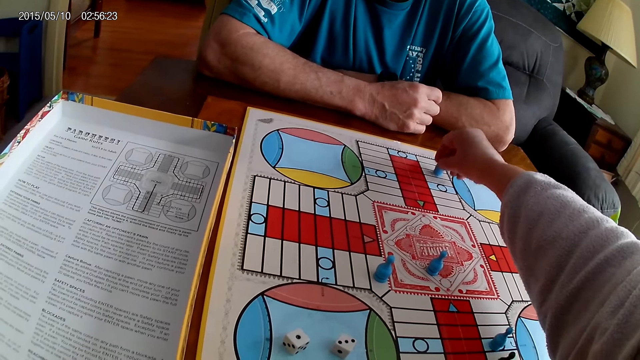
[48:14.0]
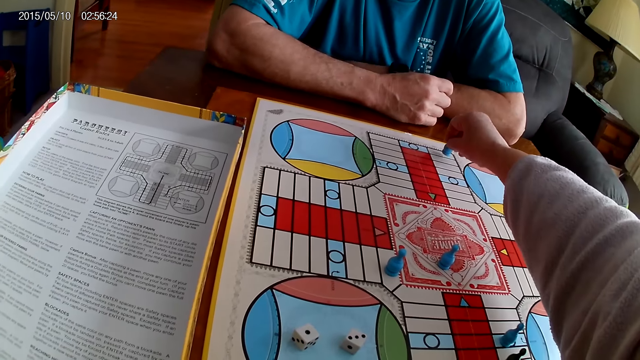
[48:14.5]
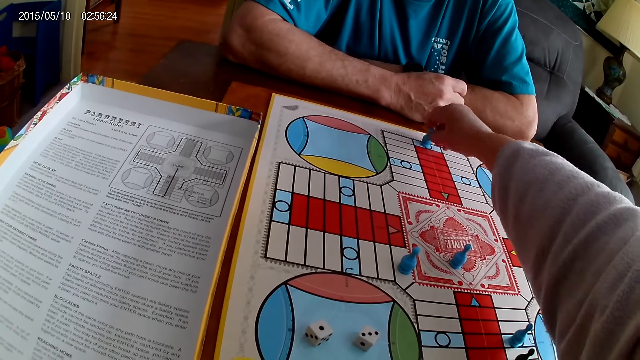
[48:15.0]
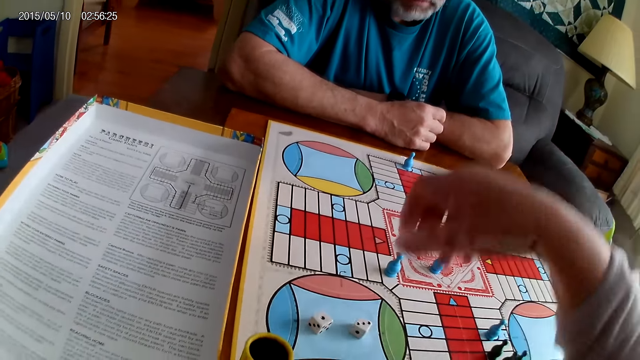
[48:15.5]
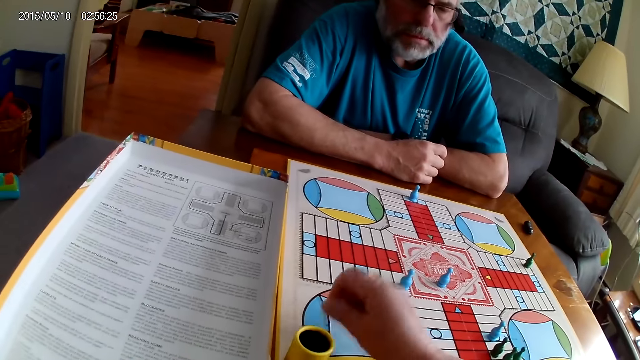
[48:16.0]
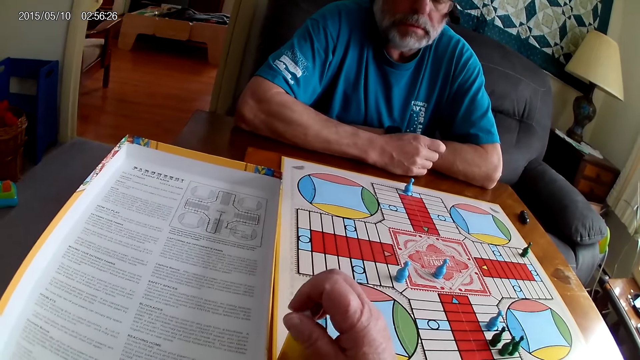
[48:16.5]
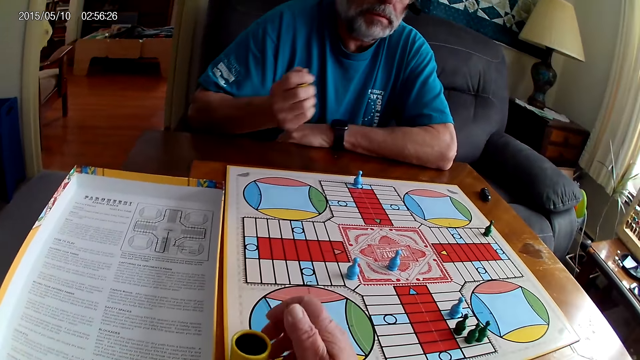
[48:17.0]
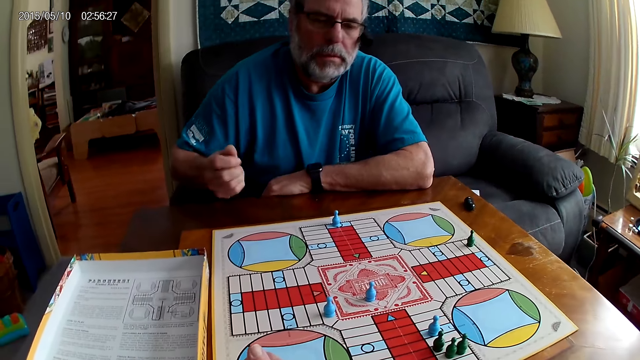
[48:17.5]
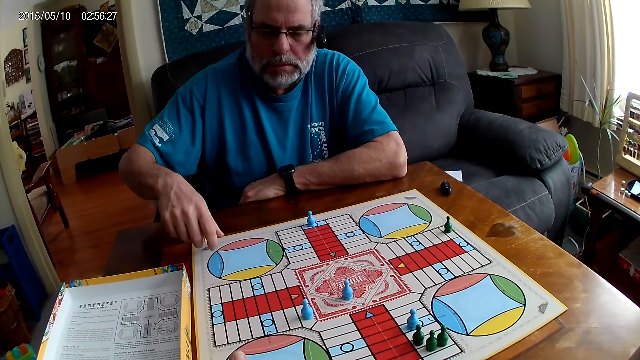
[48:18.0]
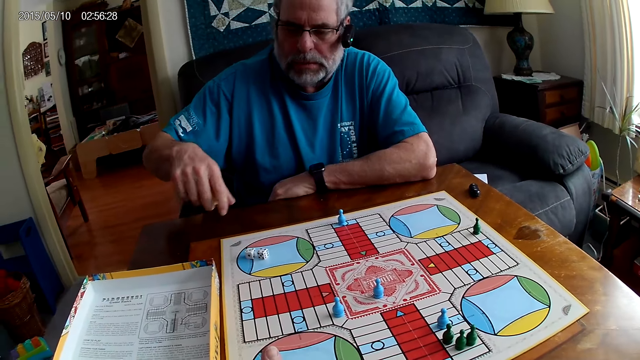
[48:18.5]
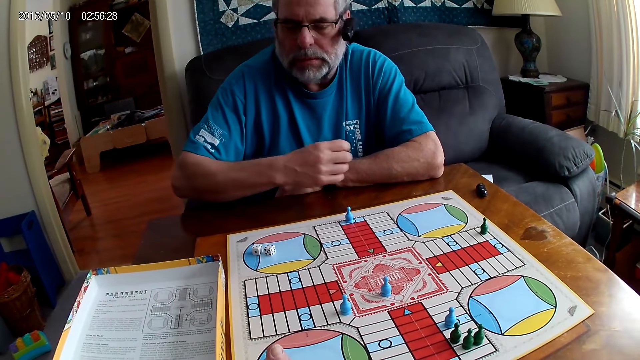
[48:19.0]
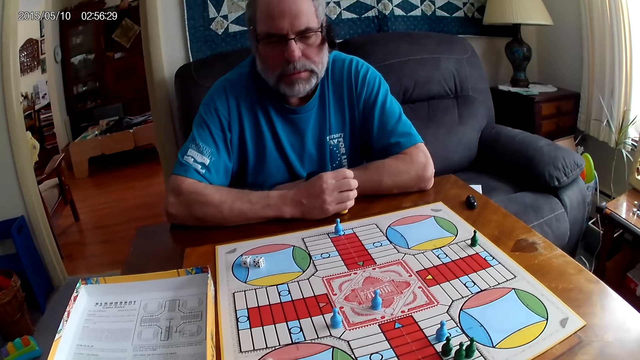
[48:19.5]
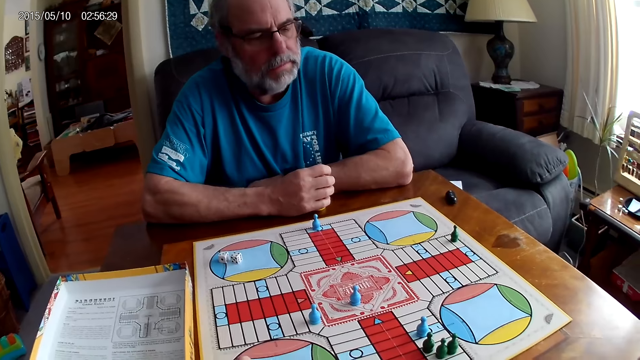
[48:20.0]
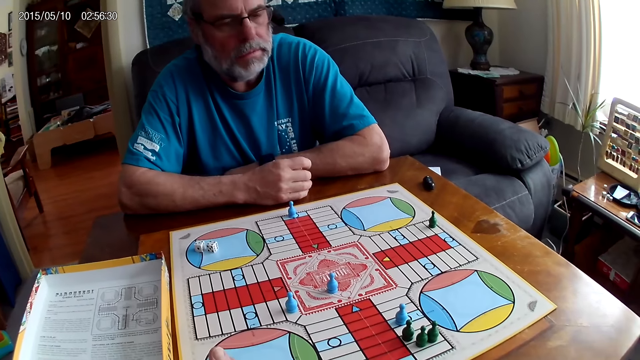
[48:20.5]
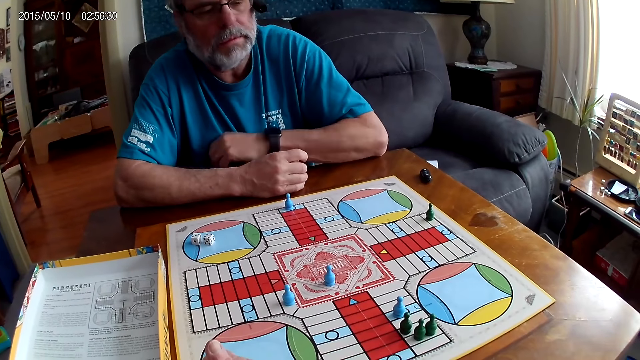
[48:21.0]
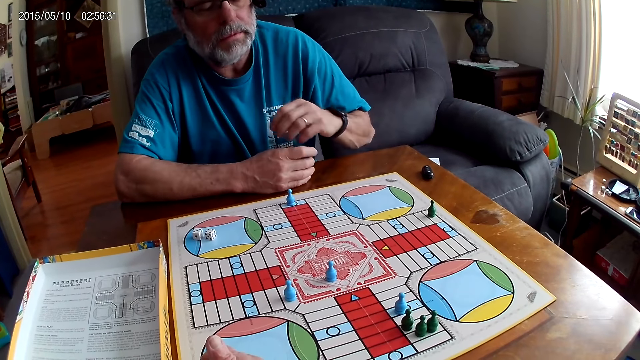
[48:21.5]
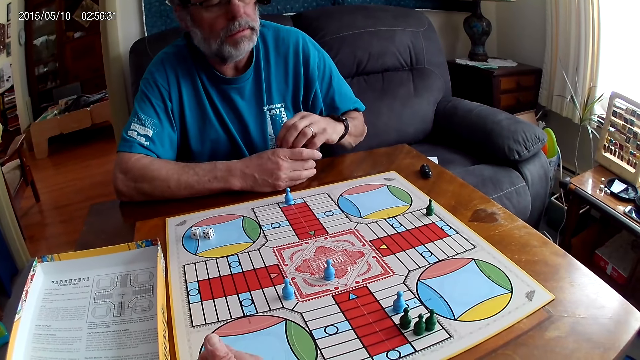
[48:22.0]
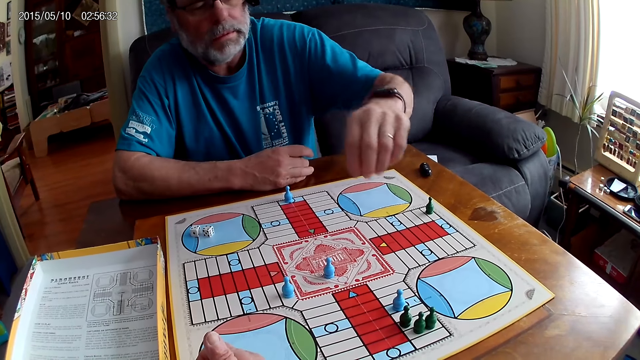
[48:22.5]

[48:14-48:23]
The camera wearer moves the Ludo pawn on the board. They place the Ludo pawn on the board, take the dice from the Ludo board and put the dice into the dice shaker. A man shakes the dice shaker. The camera wearer stares at the board. The man plays Ludo, pours the dice on the board, places the dice shaker on the table and stares at the board.

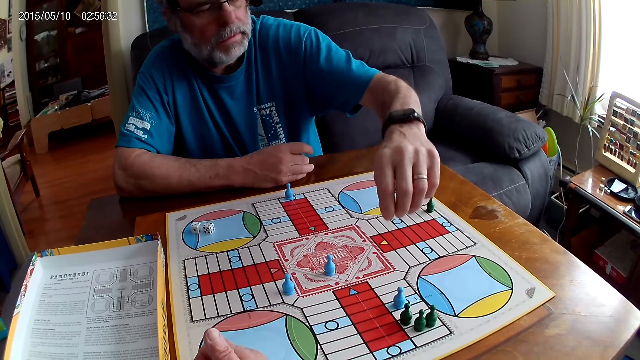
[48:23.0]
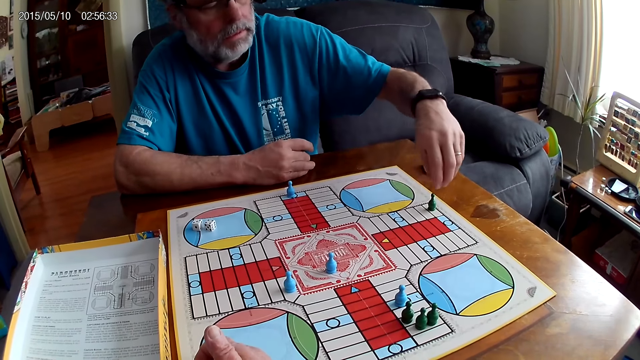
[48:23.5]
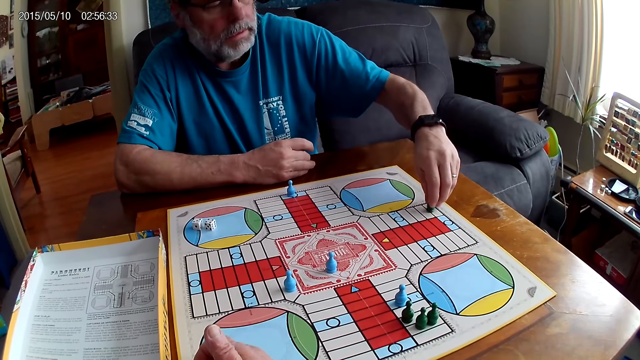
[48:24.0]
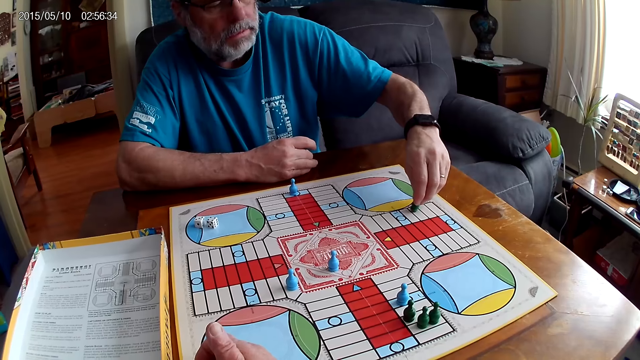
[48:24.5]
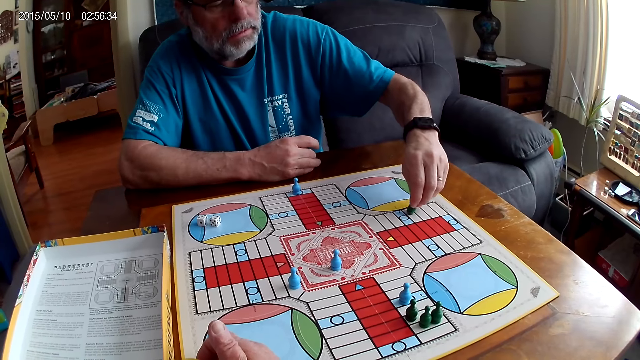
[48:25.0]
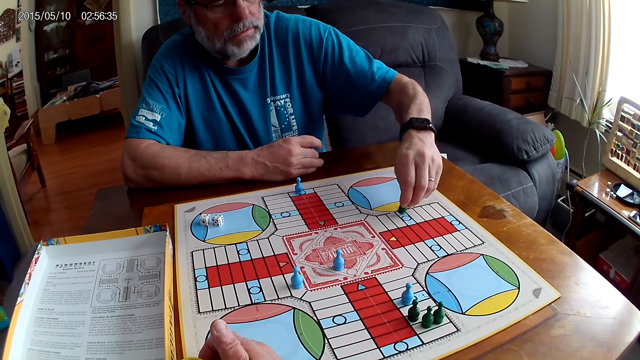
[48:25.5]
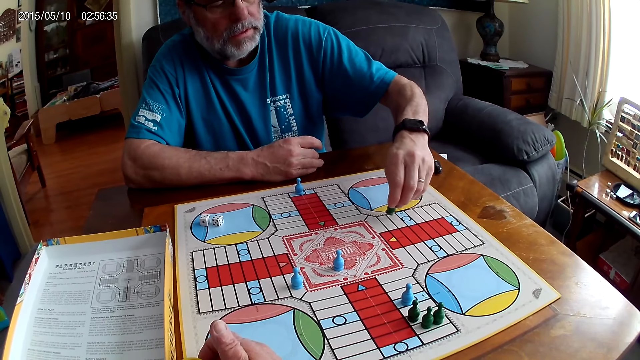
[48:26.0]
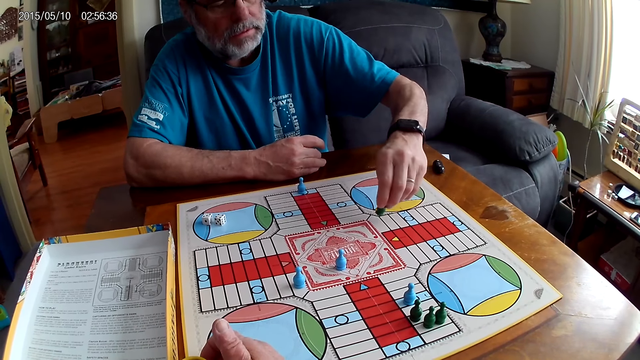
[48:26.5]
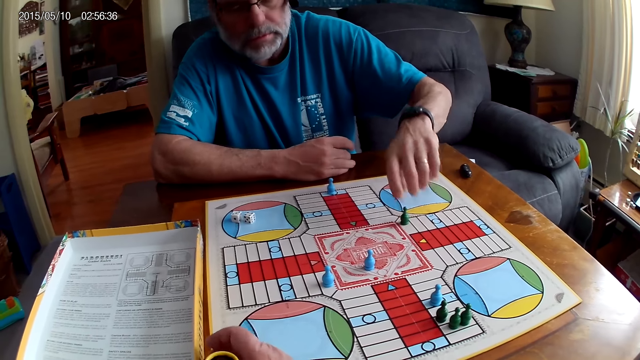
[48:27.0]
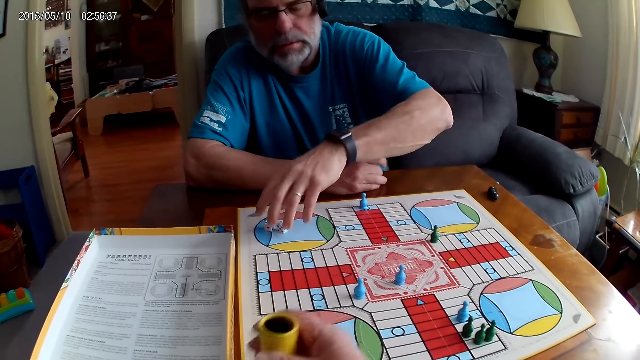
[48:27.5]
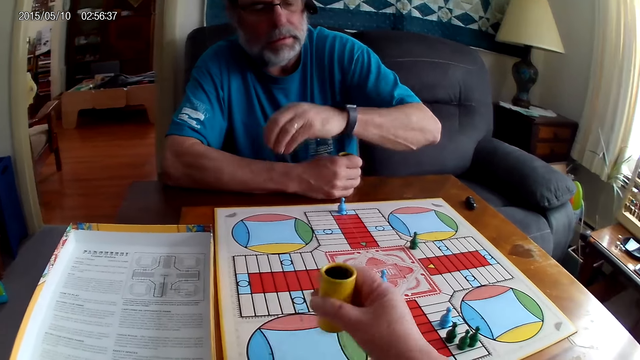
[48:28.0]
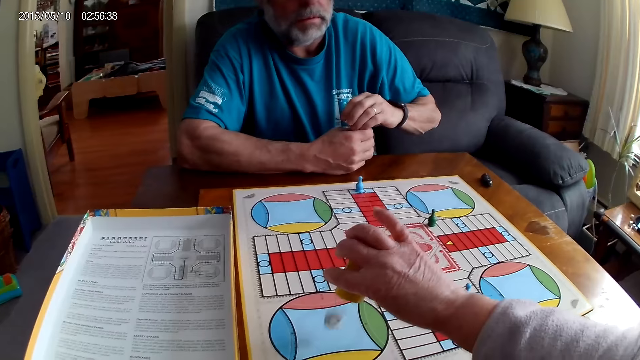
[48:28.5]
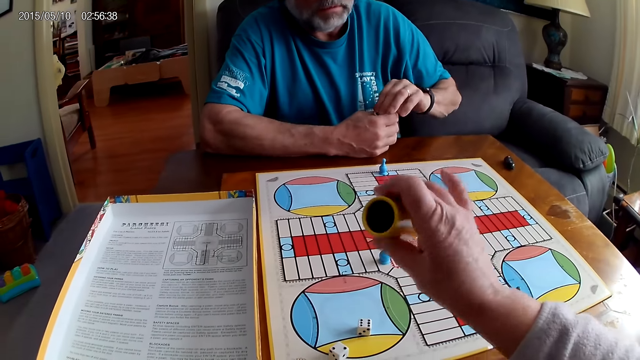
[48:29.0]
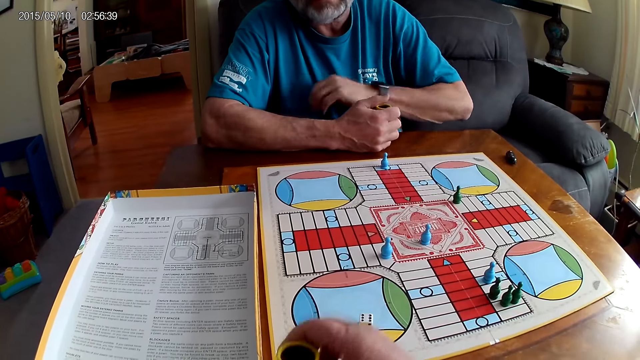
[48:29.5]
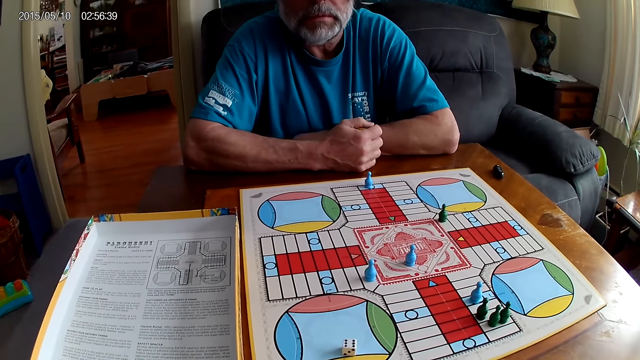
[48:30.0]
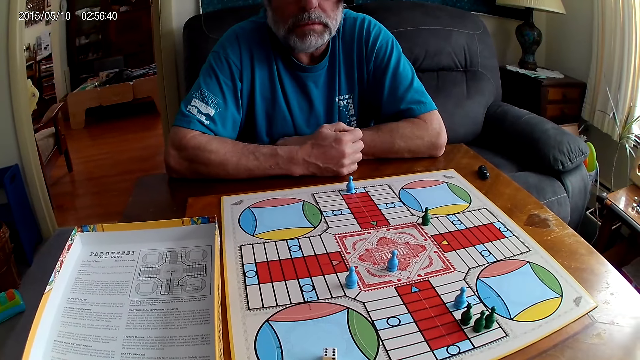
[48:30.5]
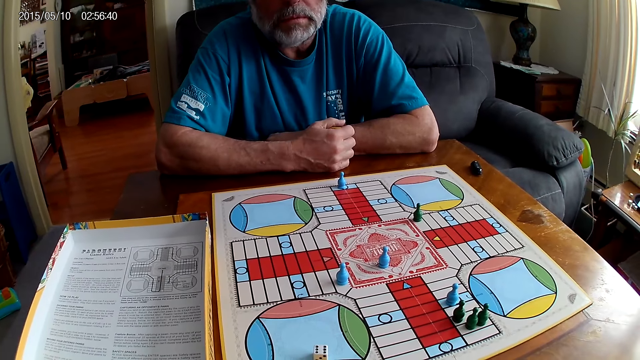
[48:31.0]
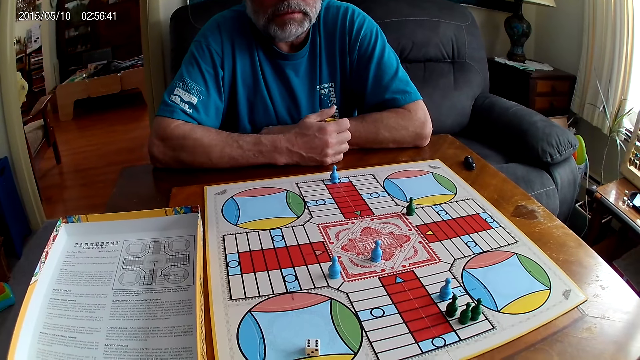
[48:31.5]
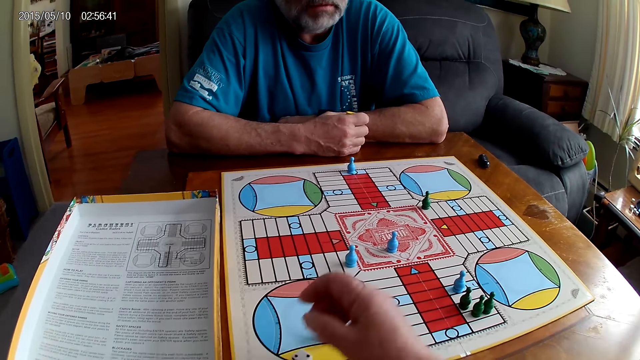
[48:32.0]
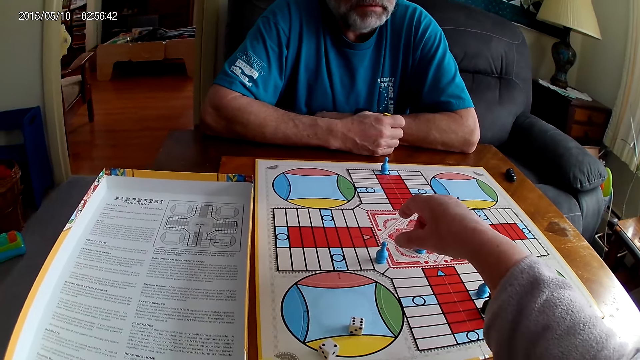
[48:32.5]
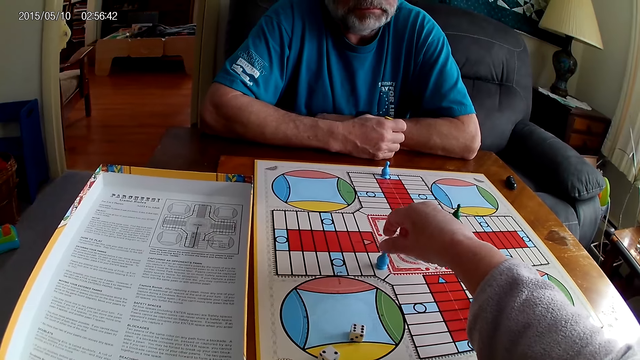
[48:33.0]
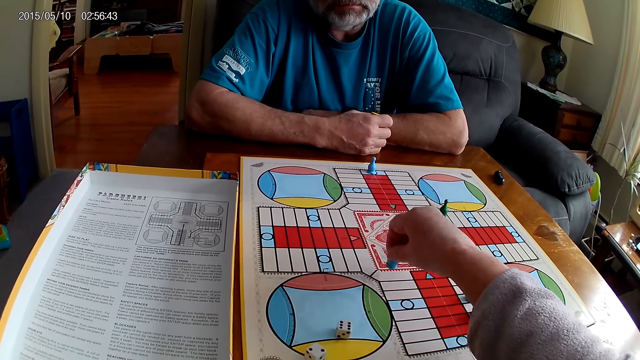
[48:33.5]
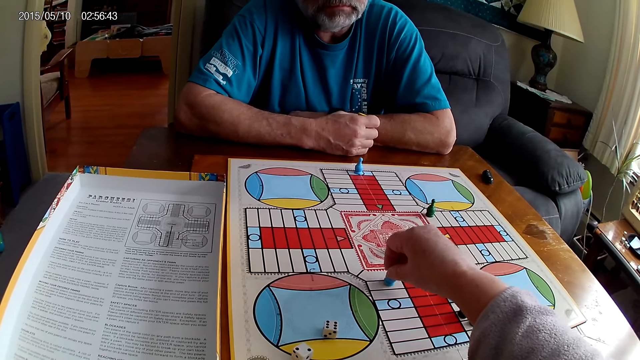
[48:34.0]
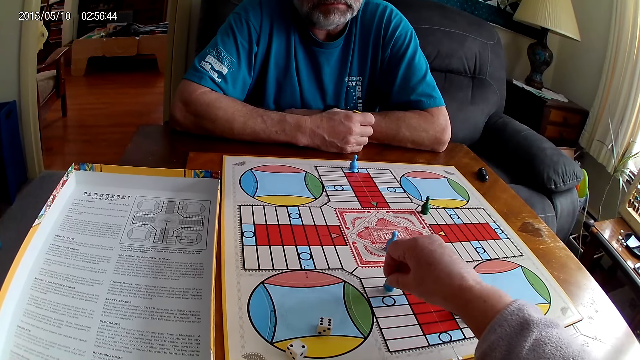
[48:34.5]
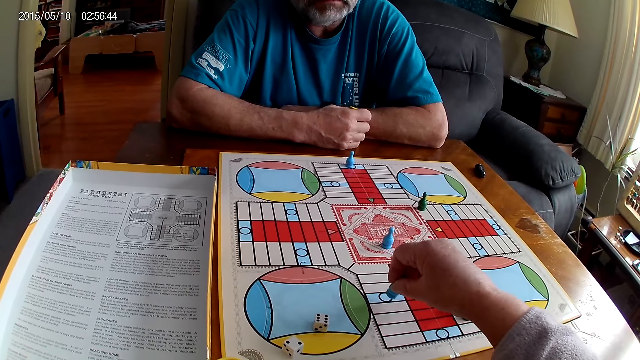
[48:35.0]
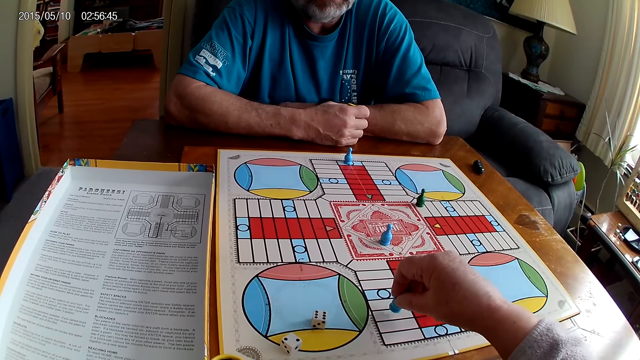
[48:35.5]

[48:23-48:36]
A man picks up a Ludo pawn. The man moves the Ludo pawn on the board, places the Ludo pawn on the board and takes the dice from the Ludo board. The camera wearer picks up a dice shaker and shakes the dice shaker. The man plays Ludo. The camera wearer pours the dice on the board. The man places the dice into the dice shaker. The man stares at the board. He stares at the board again. The camera wearer plays Ludo. They place the dice shaker on the board and stare at the board. They pick up a Ludo pawn and move the Ludo pawn on the board.
